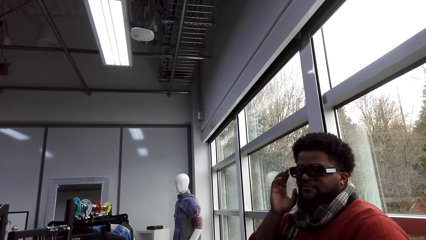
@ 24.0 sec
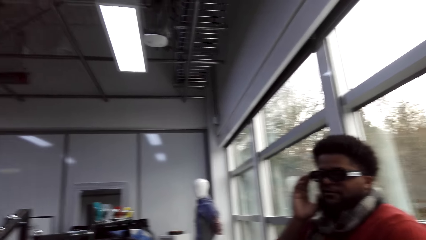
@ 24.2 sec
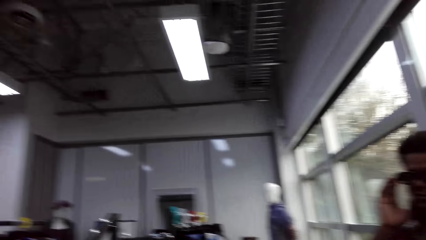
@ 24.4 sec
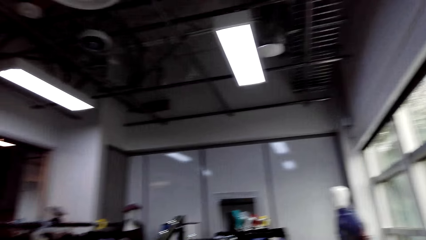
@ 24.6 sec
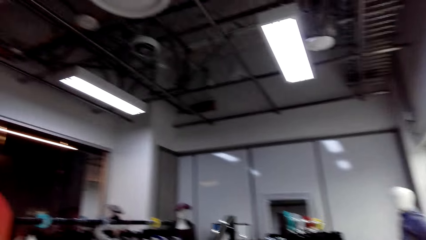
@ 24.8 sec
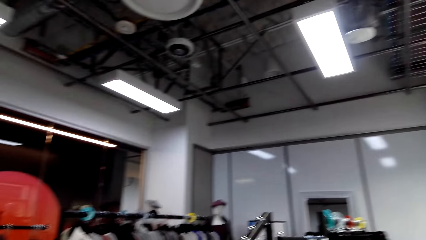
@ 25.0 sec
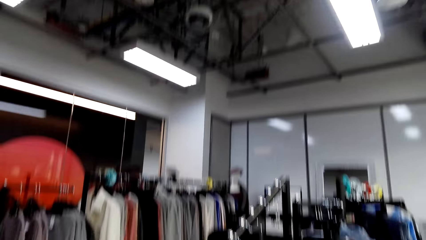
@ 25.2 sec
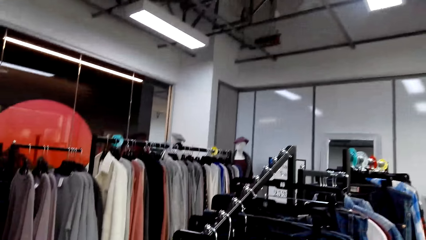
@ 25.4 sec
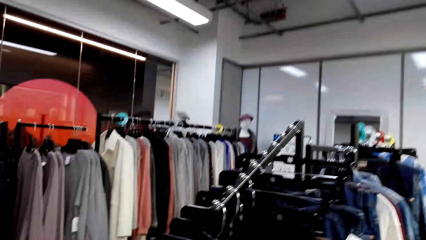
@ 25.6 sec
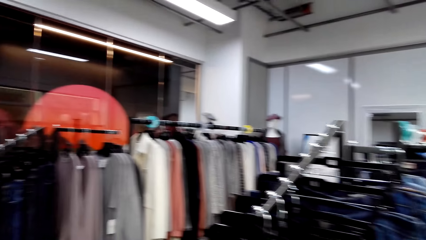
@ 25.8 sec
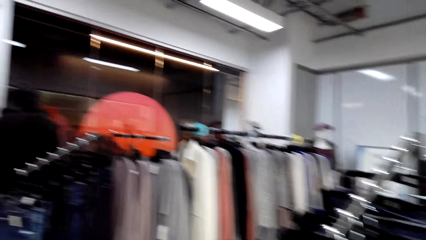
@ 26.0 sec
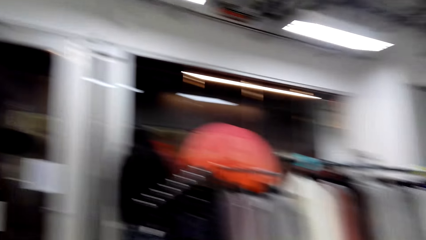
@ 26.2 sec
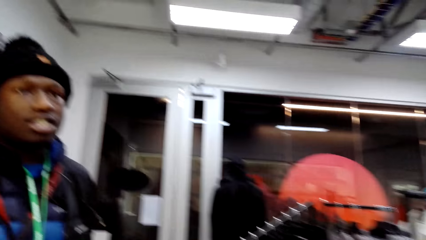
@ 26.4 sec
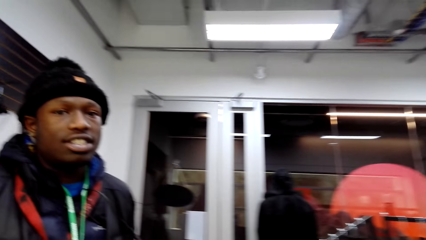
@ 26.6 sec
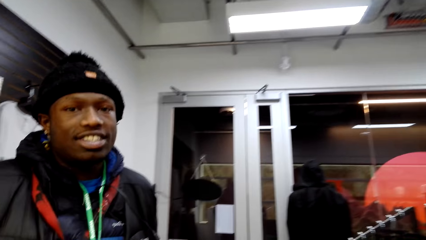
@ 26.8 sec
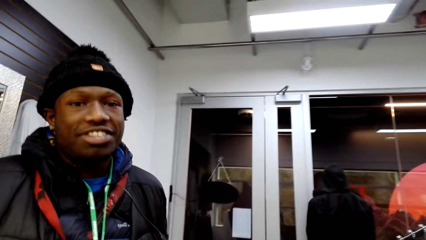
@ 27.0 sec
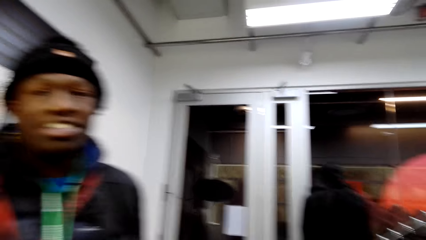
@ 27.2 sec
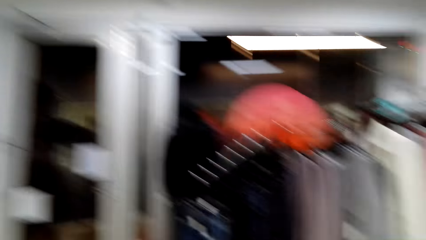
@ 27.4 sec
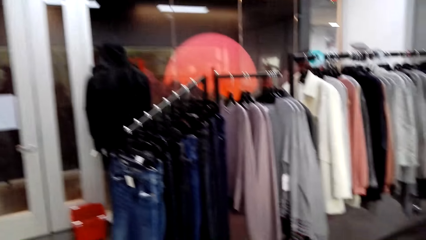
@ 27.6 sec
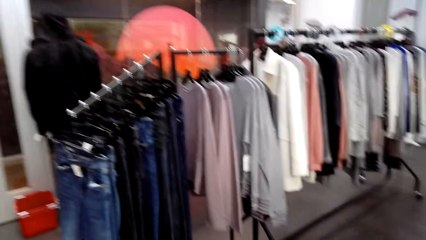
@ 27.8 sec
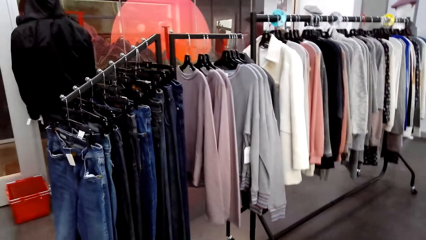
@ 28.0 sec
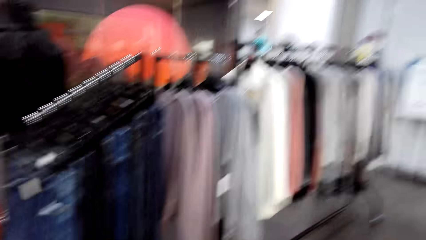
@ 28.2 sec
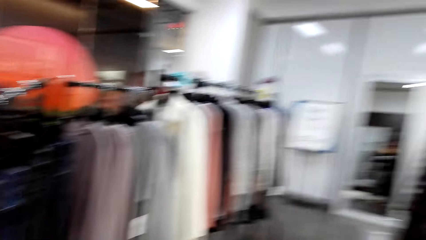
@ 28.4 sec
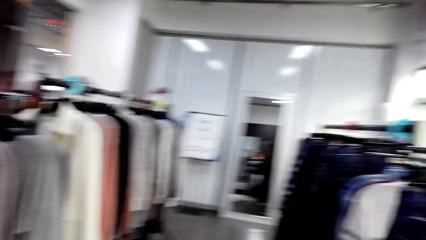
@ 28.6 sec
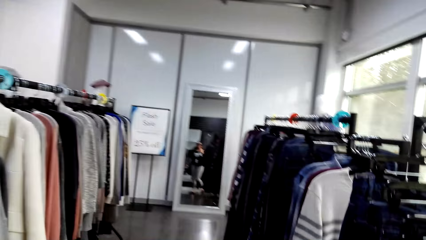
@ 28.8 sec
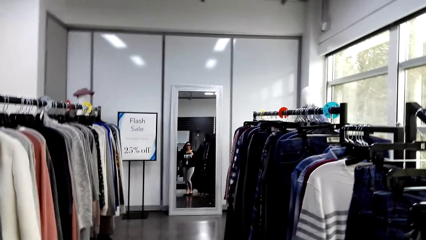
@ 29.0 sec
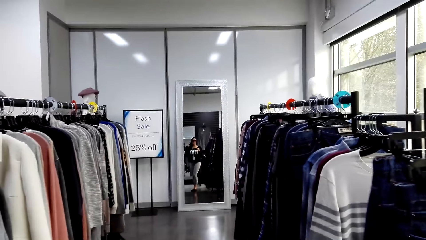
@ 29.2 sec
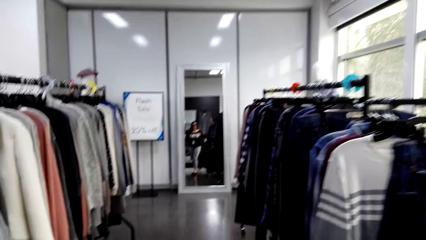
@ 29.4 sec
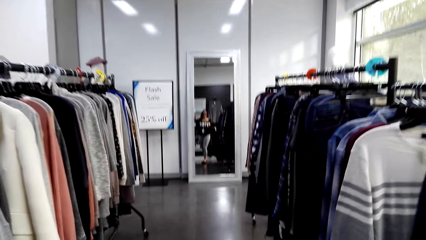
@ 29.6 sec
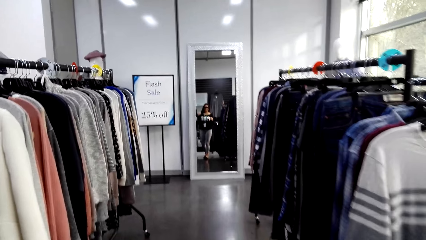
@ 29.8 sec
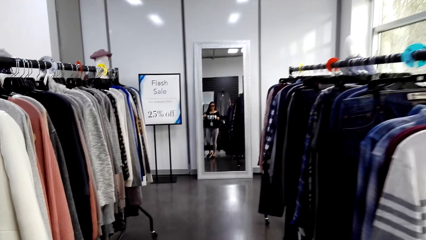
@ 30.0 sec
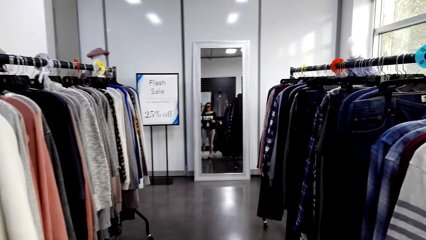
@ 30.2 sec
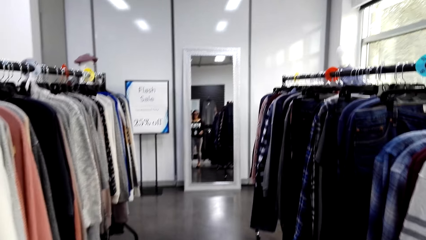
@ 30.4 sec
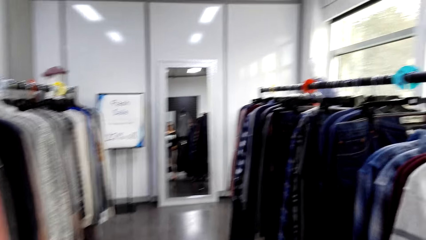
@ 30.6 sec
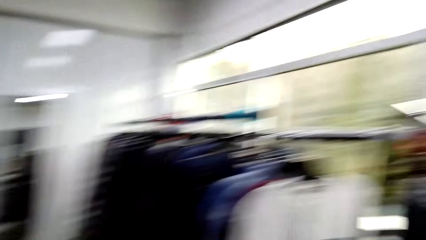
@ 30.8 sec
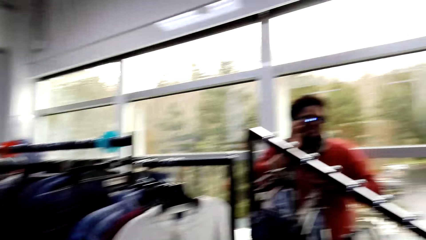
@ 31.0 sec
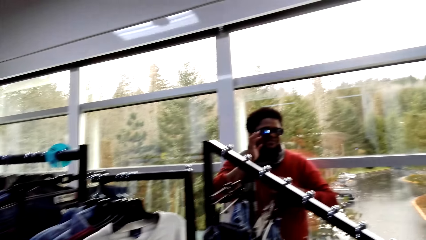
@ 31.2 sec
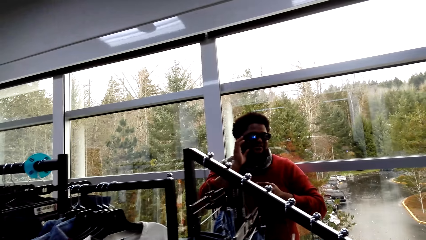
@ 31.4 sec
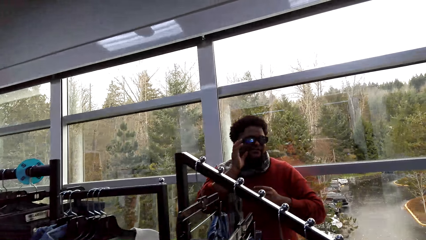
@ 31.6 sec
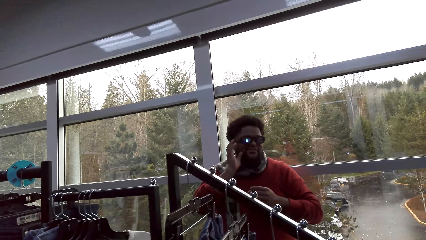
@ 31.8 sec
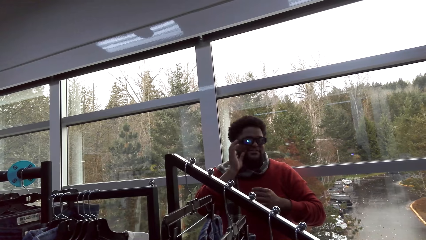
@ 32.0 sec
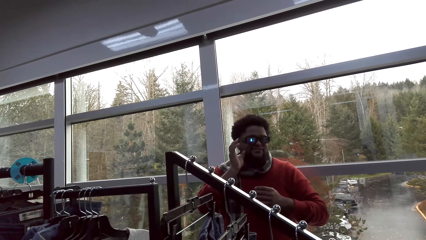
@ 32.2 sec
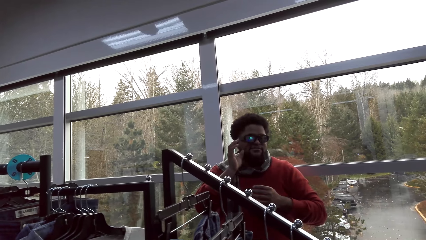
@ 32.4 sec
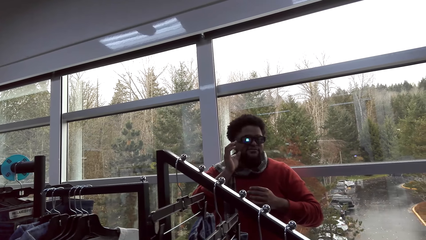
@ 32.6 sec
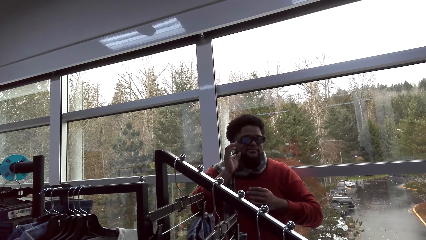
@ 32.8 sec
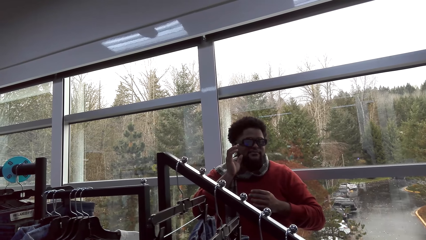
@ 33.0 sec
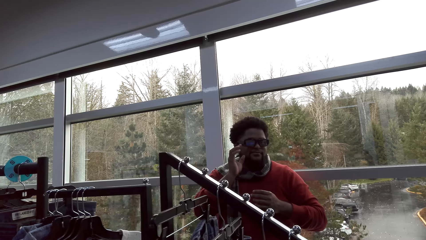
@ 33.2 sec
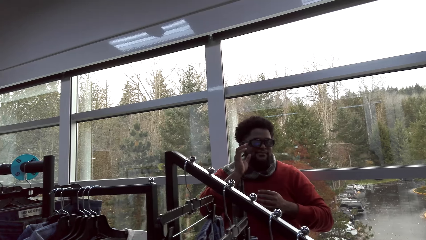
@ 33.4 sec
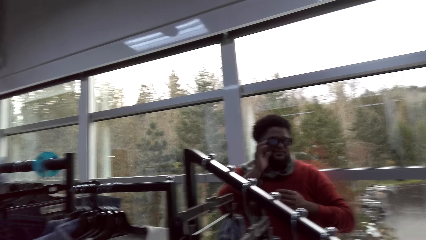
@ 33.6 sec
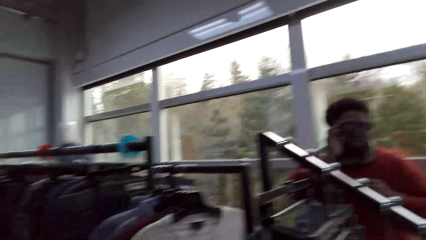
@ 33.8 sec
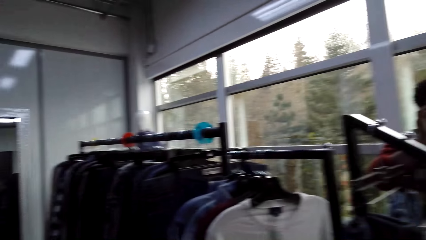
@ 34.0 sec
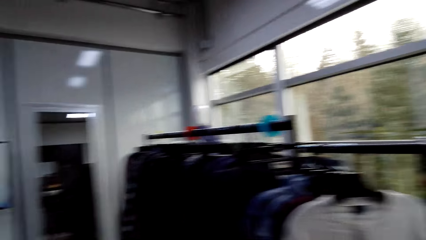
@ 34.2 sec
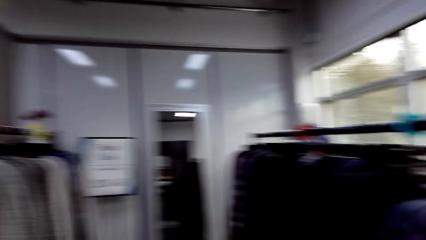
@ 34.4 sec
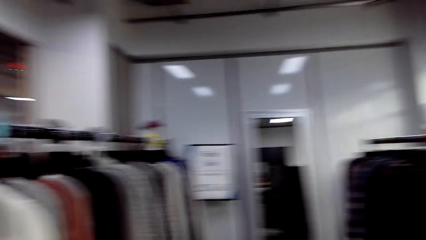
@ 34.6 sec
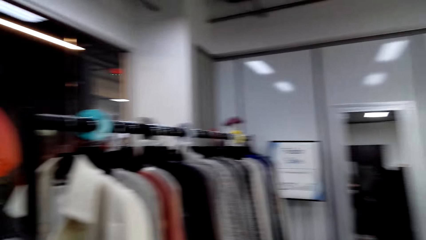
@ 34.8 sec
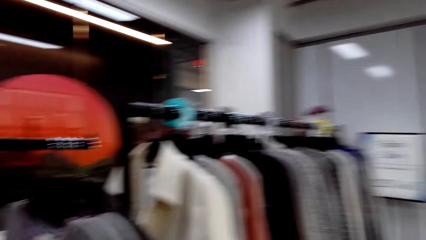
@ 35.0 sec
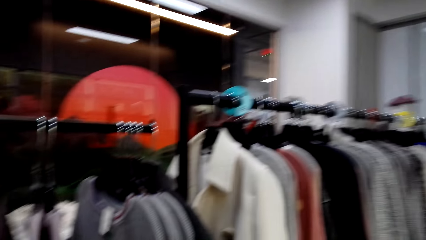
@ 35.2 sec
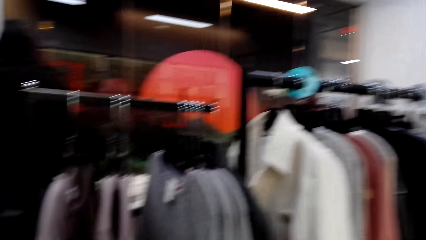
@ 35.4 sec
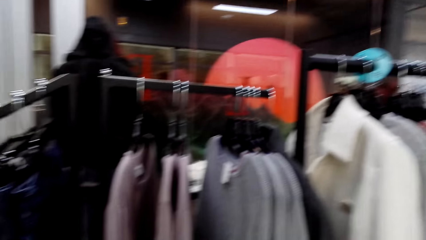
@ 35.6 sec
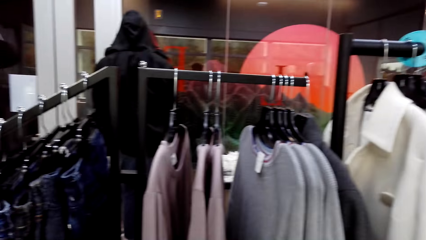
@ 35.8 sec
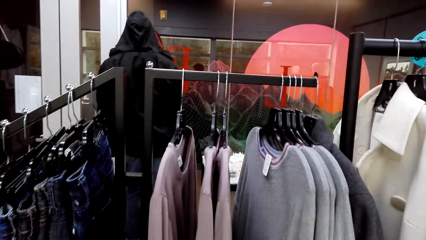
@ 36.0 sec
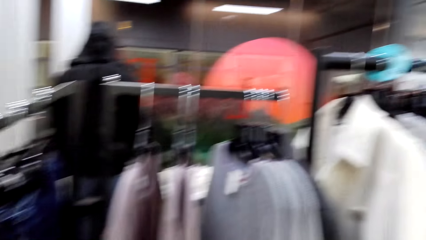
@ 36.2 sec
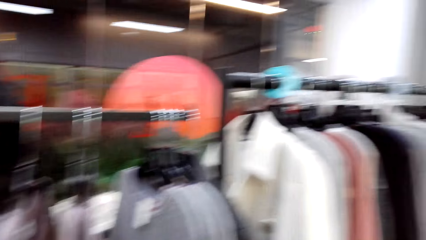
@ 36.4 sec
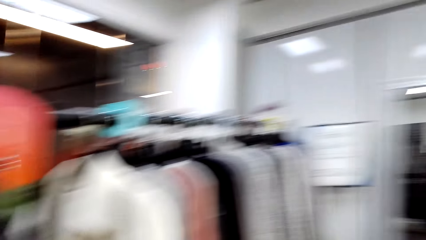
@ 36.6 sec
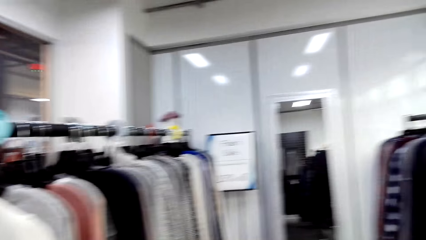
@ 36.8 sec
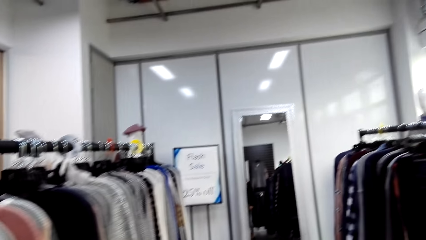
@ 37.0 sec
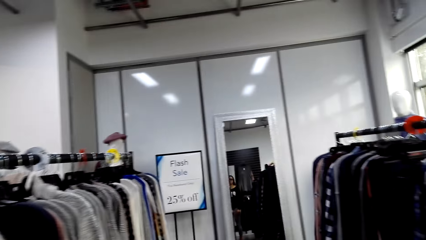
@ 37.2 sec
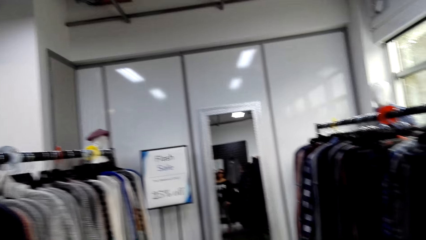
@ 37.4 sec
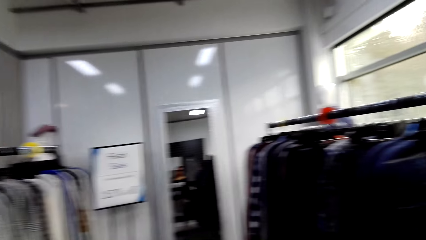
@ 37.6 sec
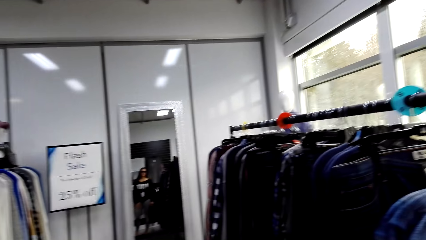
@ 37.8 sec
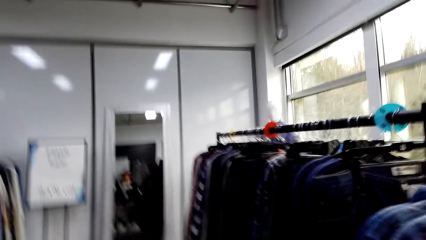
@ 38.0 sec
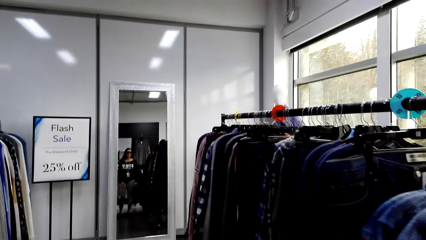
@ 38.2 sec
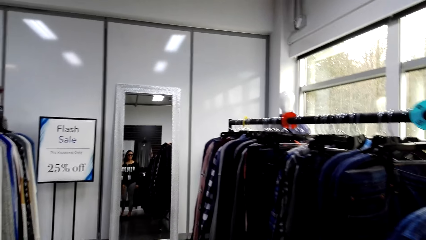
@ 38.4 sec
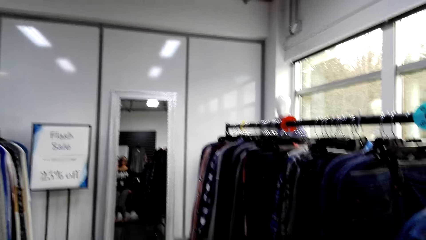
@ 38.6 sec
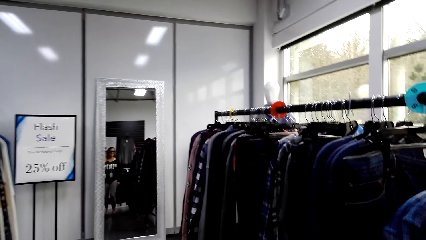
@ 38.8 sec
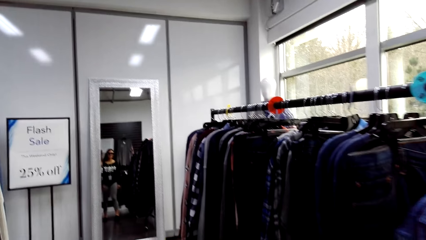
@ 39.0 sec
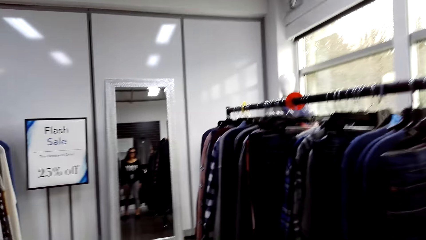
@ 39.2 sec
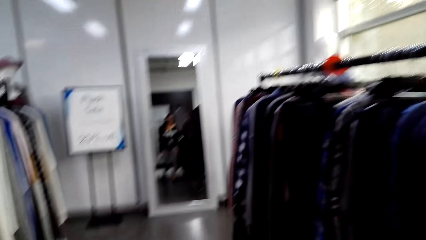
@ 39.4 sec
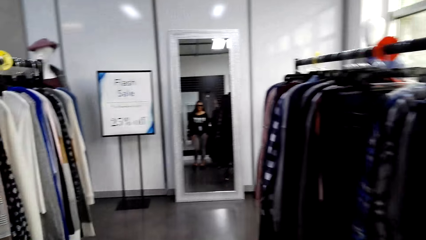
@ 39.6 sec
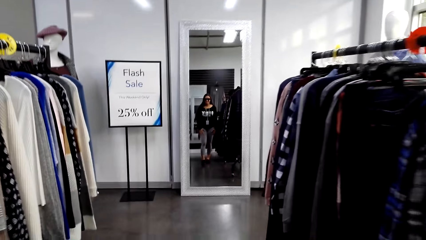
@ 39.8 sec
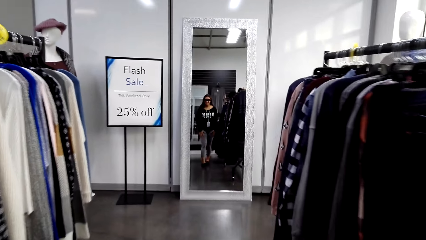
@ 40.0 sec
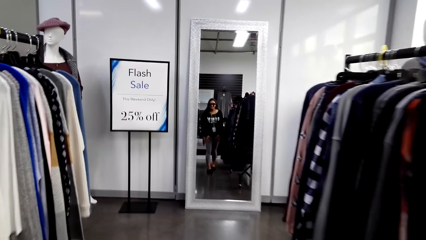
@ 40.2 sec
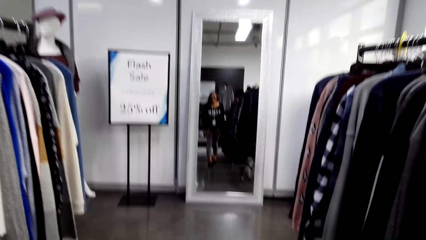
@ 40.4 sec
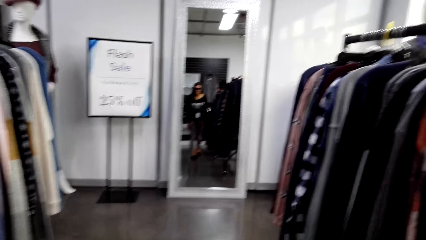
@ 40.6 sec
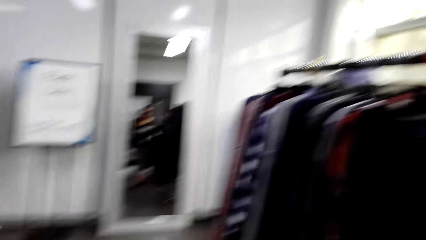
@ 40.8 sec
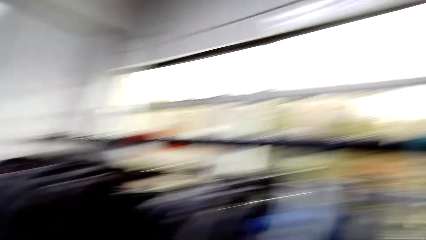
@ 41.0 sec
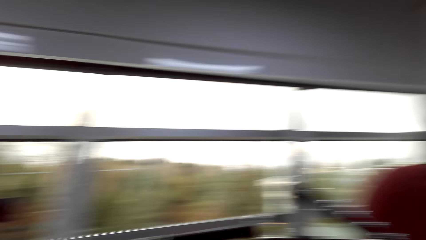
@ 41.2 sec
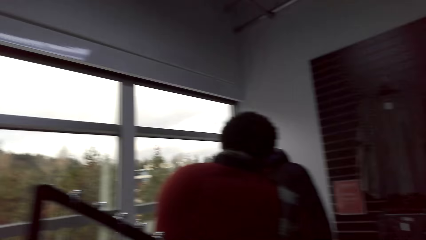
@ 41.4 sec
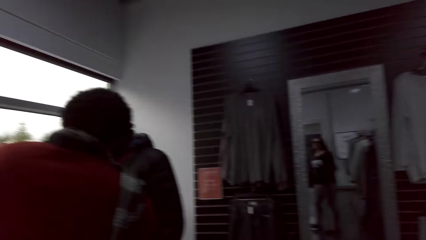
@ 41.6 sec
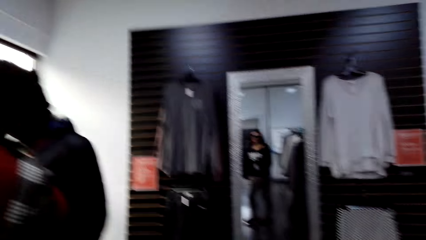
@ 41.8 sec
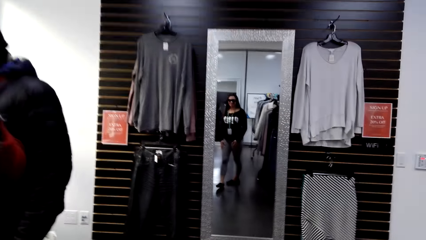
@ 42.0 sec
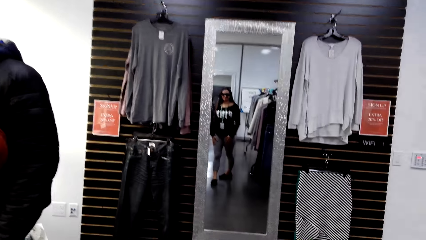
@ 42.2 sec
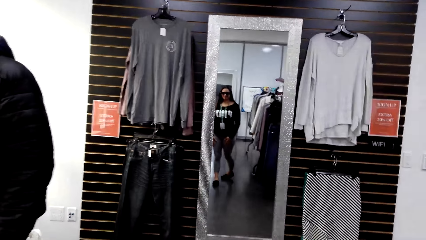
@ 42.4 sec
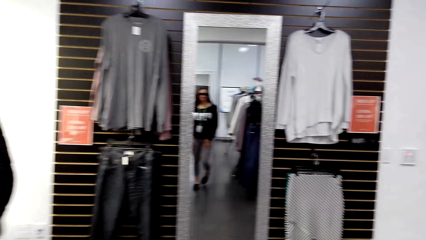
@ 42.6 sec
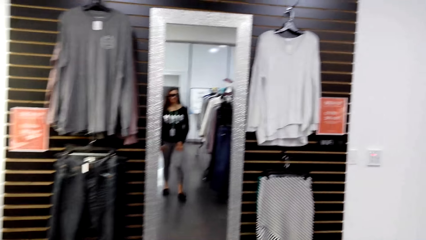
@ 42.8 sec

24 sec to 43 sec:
The camera wearer looks around the boutique. They look at a man. They look around the boutique. They look to the mirror. They walk around the shop. They look at another man. They look around the boutique. They use a mirror. They look around the boutique.
